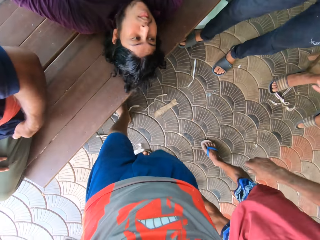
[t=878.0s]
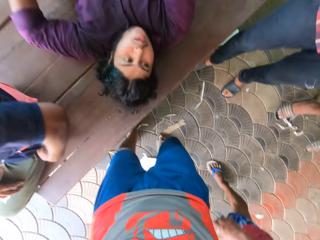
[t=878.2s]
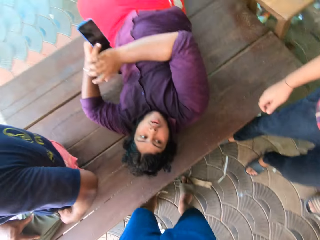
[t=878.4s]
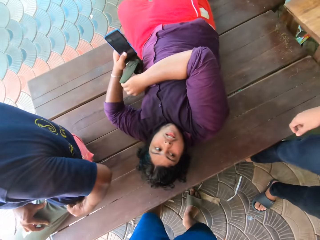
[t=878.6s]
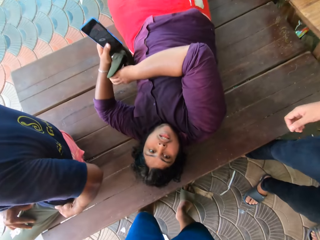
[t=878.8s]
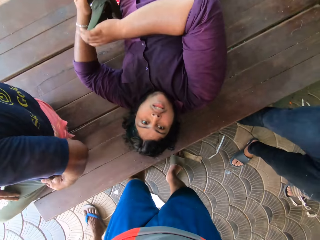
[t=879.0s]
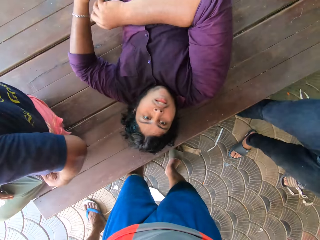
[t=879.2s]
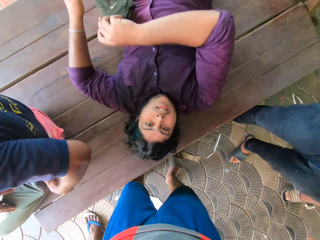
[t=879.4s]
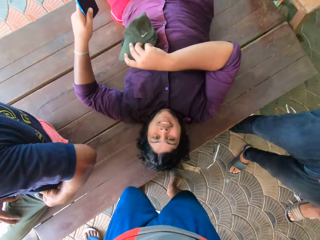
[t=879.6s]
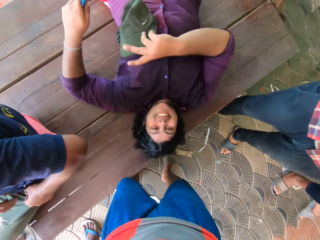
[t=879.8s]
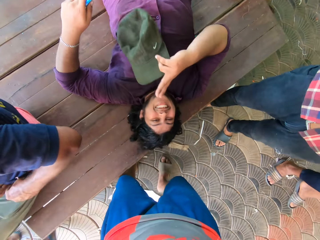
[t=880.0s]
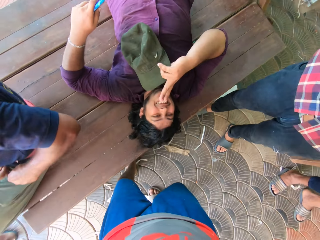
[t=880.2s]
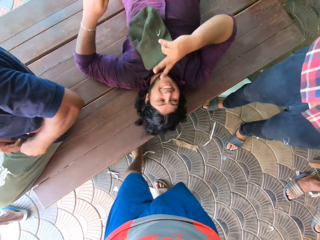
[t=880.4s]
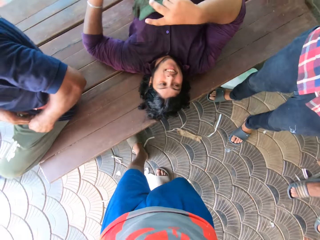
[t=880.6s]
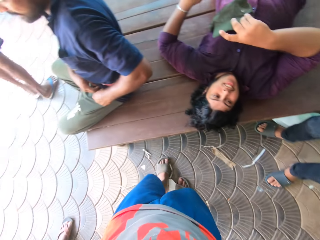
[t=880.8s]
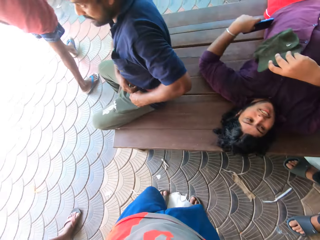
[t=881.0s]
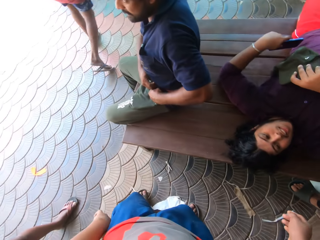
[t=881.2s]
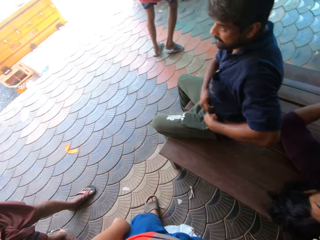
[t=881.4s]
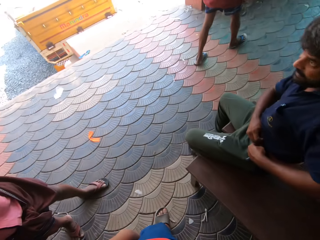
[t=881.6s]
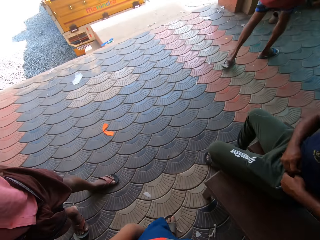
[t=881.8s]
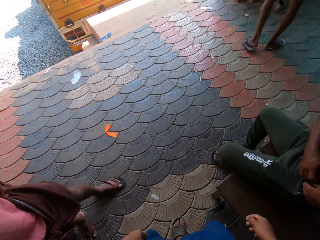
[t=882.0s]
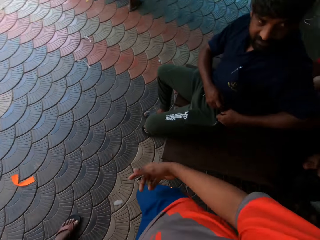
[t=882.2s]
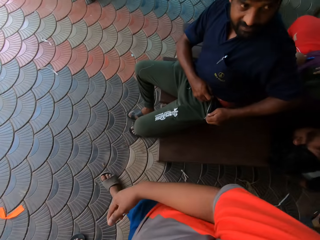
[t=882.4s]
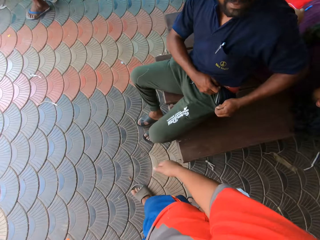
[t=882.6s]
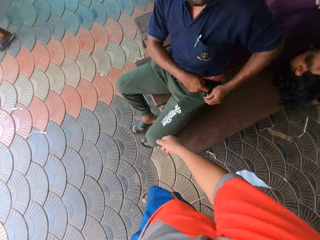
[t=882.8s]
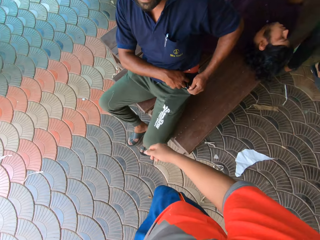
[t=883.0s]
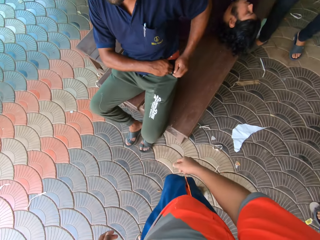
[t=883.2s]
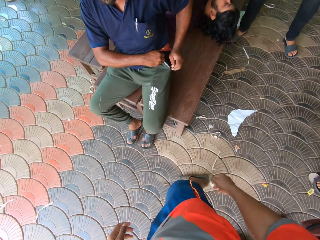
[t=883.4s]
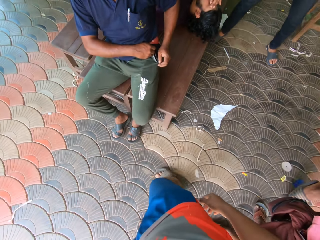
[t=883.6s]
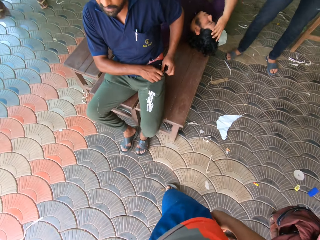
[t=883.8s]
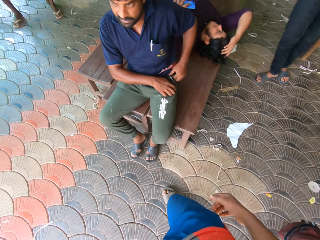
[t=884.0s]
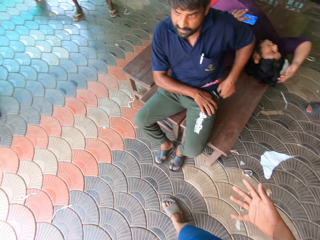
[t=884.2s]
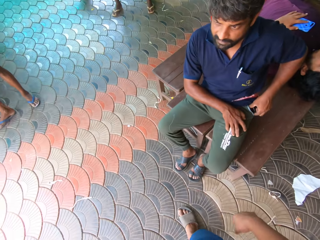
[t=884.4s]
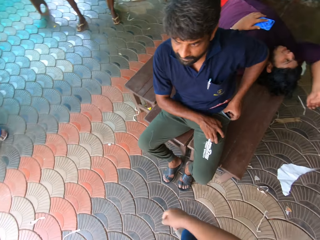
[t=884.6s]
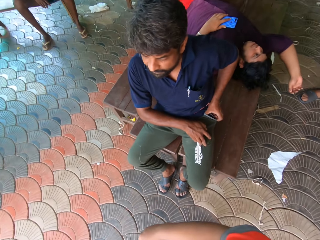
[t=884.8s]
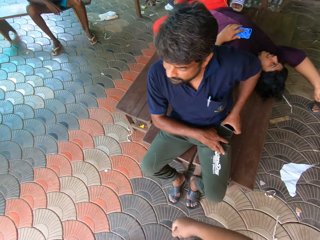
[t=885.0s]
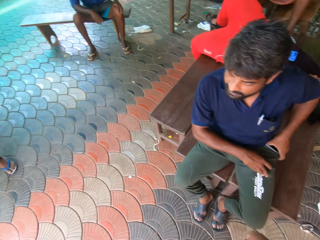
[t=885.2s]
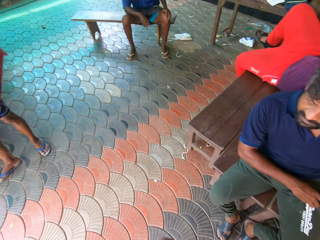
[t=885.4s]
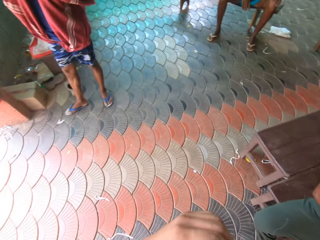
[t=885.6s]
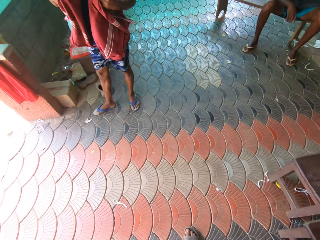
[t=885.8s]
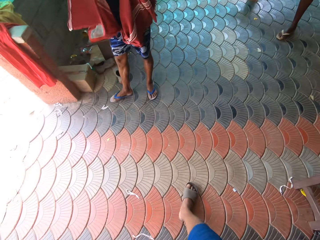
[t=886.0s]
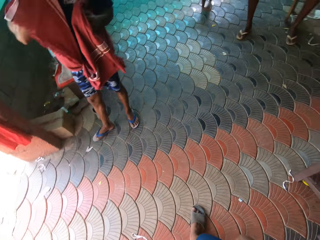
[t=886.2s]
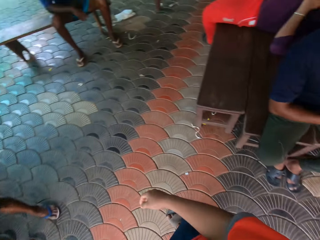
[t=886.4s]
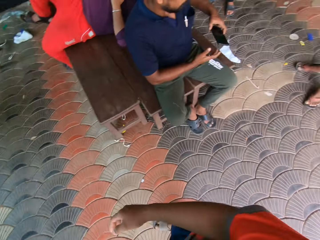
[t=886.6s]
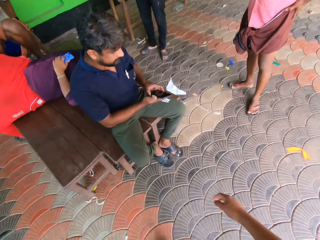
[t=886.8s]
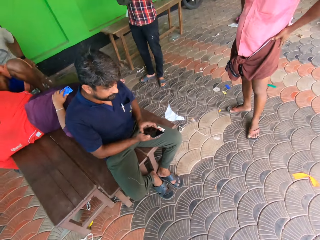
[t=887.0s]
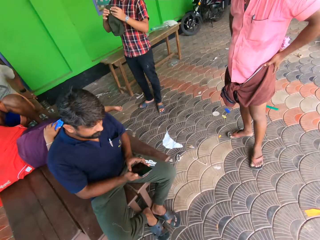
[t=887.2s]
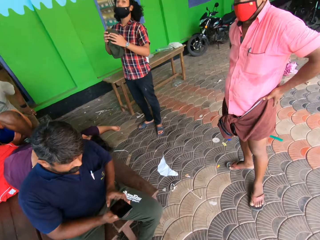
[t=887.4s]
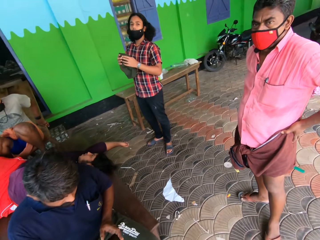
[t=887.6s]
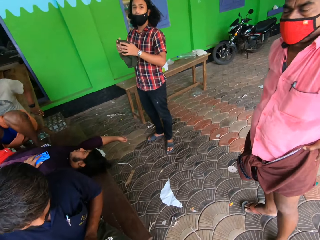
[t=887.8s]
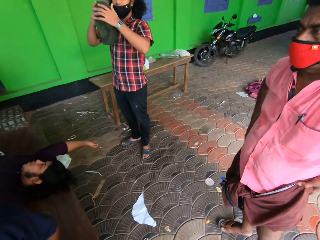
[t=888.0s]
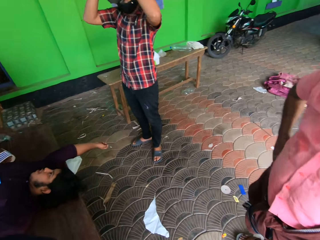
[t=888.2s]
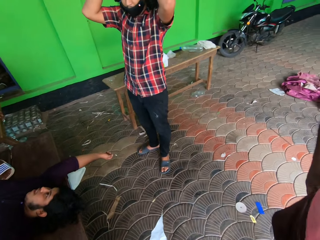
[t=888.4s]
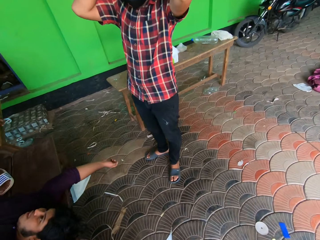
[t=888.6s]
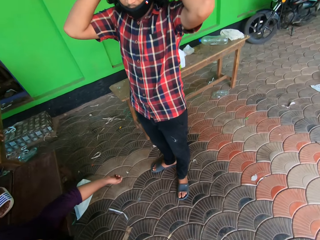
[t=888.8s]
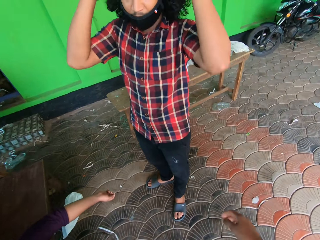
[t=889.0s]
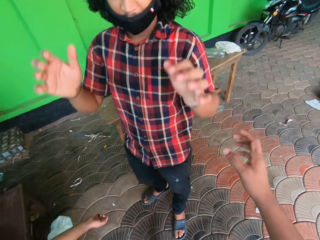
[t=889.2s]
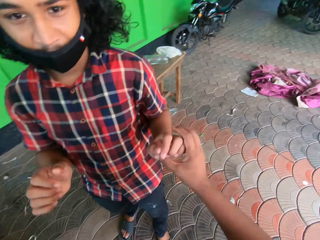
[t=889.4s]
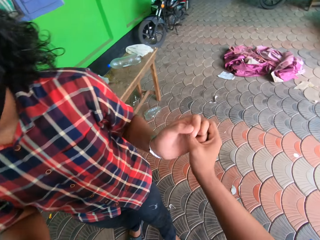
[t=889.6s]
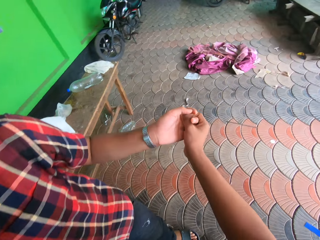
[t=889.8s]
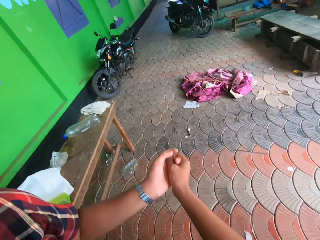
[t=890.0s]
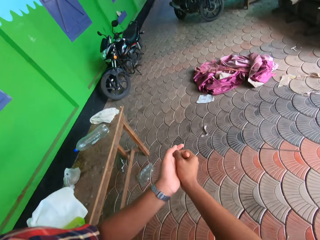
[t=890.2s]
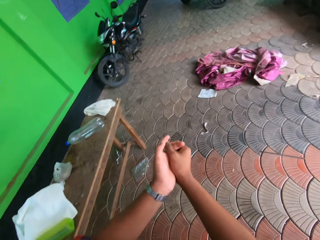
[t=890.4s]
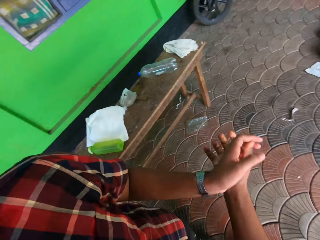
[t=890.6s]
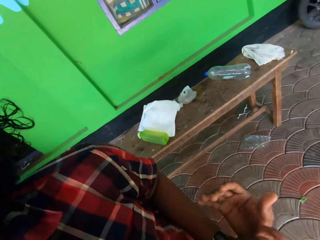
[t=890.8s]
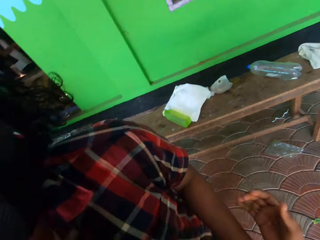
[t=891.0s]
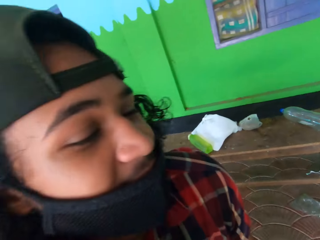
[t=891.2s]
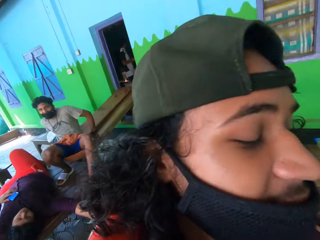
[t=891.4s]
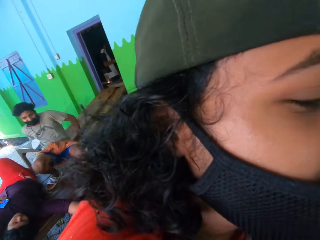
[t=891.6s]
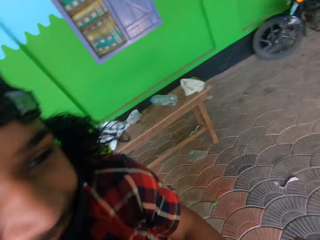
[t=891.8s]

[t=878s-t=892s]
A man holds a phone and a cap with his left hand. The camera wearer walks towards the man. The man holds the cap with both hands. The man holds the cap with his right hand. The camera wearer interacts with the man. The man gestures at the camera wearer. The camera wearer looks around the veranda. Another man opens his trousers pocket with his right hand. The camera wearer walks forward. The other man holds a phone with his left hand, holds the phone with both hands. A third man holds a cap with both hands. The camera wearer interacts with the third man. The third man wears the cap with both hands. The camera wearer walks towards the third man. He holds the third man's hand with his right hand.

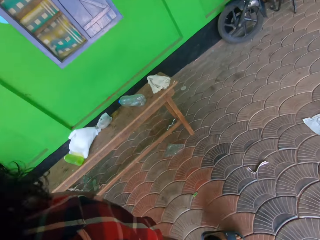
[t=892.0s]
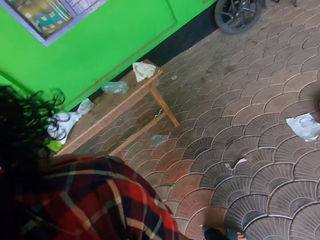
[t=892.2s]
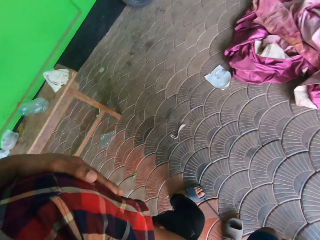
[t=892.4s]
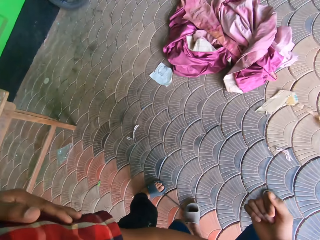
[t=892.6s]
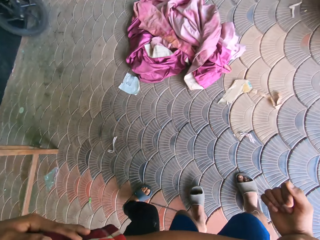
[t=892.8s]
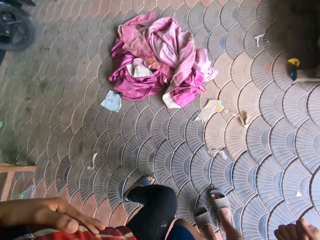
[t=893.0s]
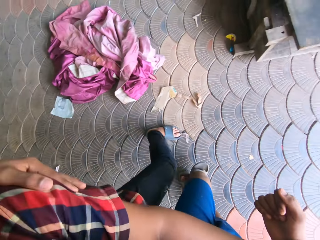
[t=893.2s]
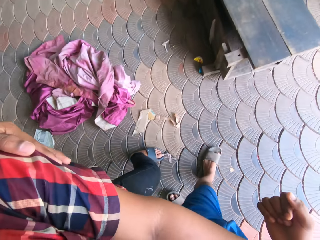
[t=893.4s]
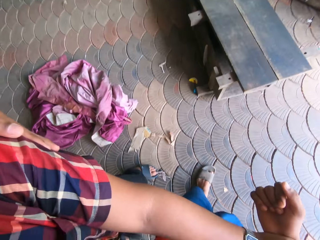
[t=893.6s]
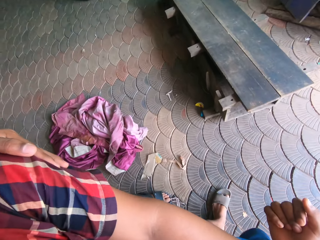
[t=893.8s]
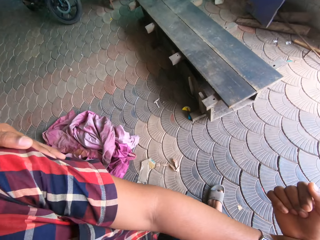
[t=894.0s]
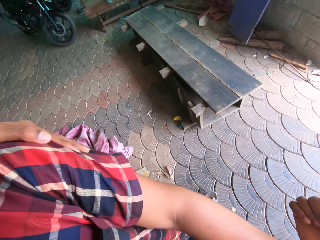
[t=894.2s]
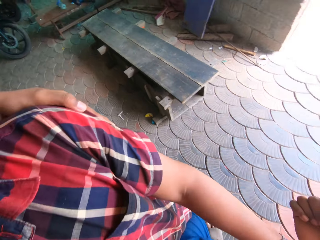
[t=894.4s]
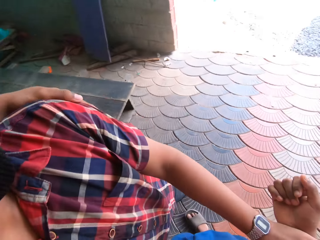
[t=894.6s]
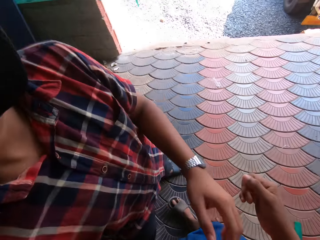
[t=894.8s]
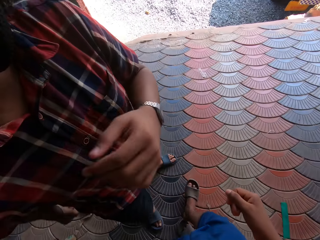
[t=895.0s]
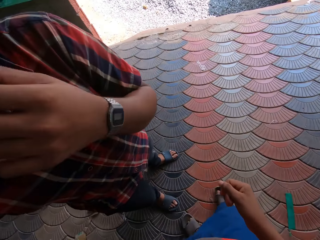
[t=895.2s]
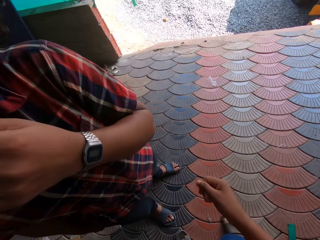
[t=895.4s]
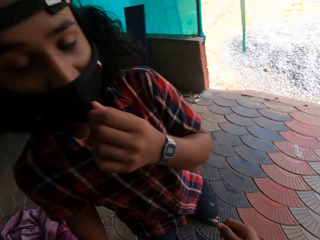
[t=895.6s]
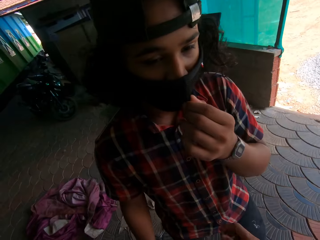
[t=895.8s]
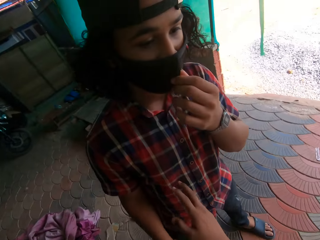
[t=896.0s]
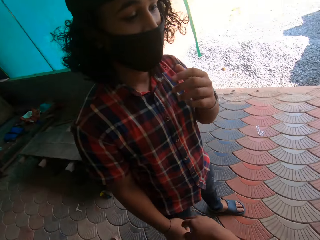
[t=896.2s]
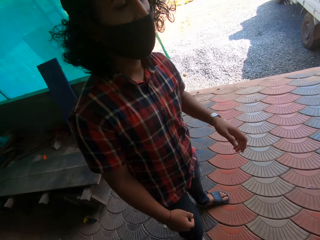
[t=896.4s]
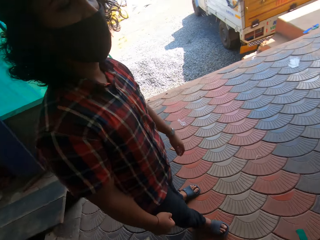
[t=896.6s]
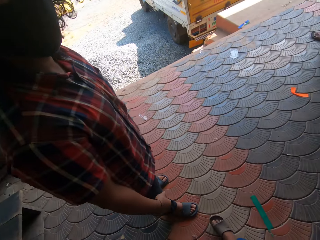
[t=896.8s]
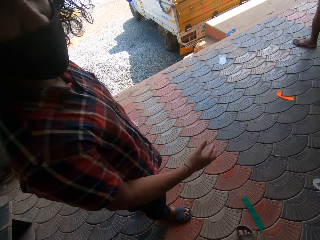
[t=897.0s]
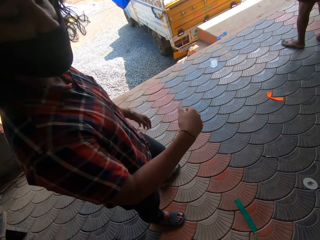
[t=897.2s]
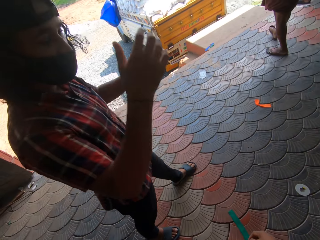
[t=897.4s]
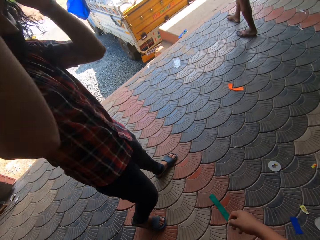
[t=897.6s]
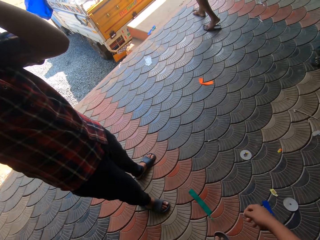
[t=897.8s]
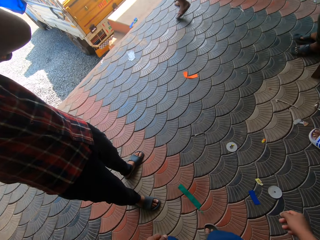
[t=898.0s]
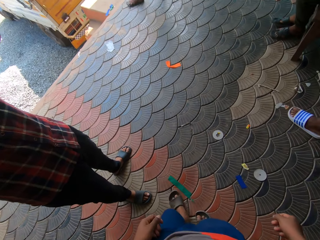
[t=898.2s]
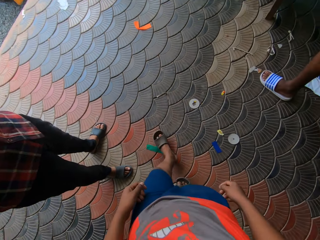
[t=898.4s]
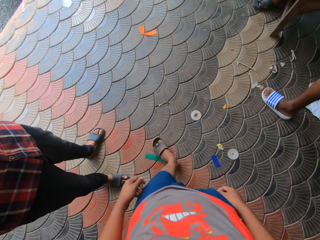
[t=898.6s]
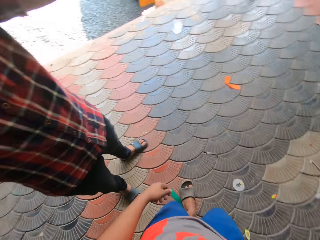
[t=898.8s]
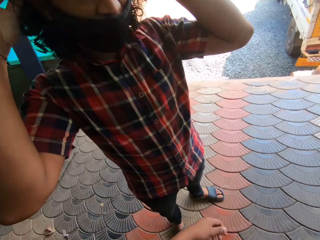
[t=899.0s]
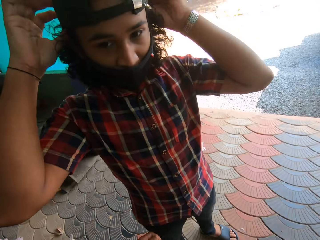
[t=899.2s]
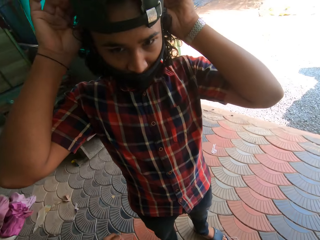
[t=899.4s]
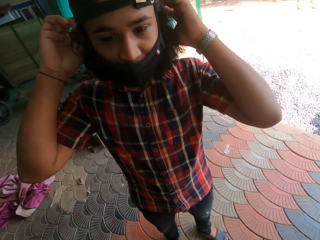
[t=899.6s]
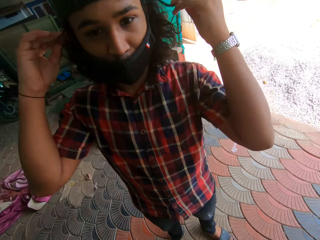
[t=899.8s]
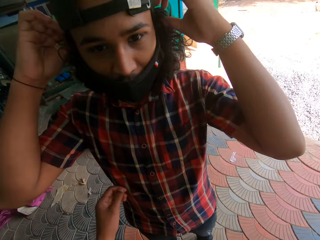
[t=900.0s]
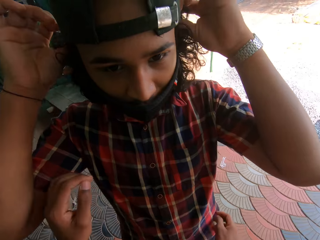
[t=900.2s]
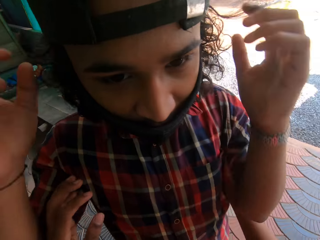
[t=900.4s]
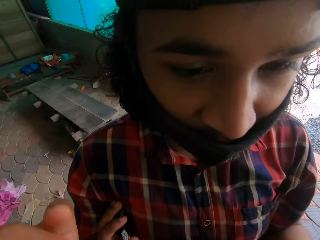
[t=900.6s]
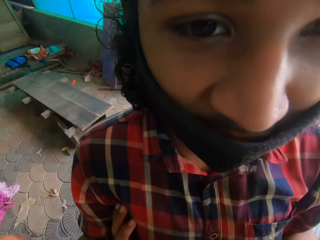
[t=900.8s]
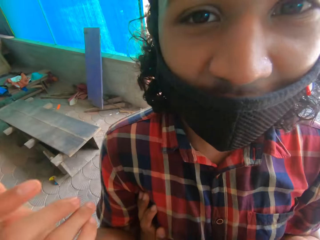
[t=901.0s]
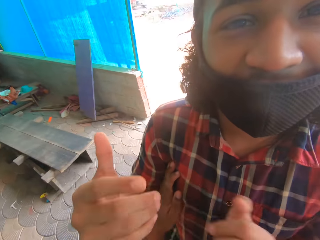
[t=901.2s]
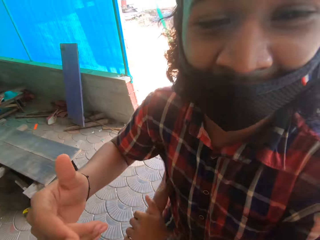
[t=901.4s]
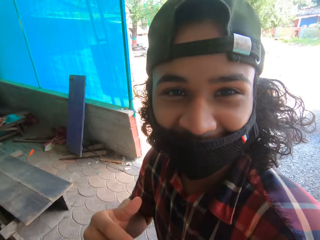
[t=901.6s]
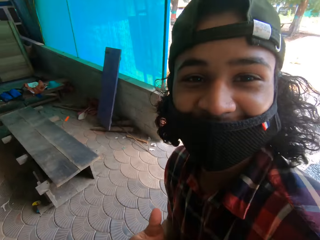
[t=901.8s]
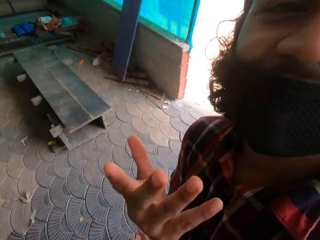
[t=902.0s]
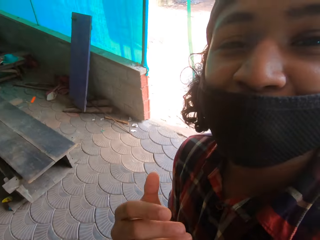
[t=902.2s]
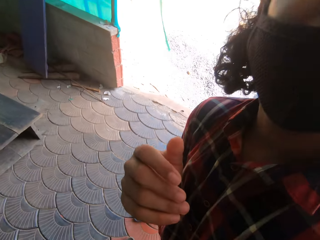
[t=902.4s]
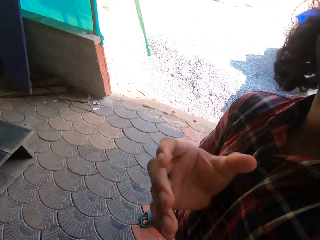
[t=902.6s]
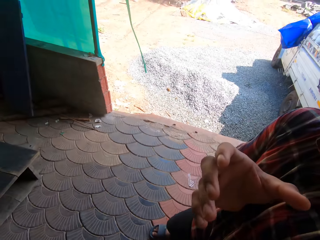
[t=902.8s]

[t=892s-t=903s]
The camera wearer hugs a man. They hold the man with both hands. The man adjusts the face mask, lifts his hands, holds his head, and adjusts the cap with both hands. The camera wearer holds the man with both hands.
